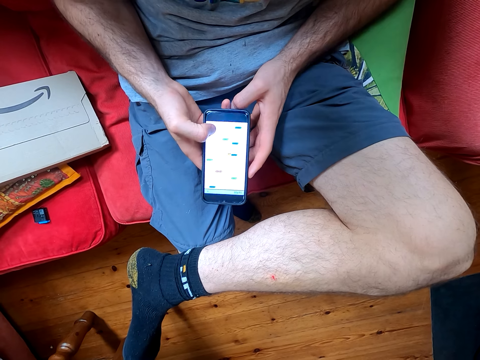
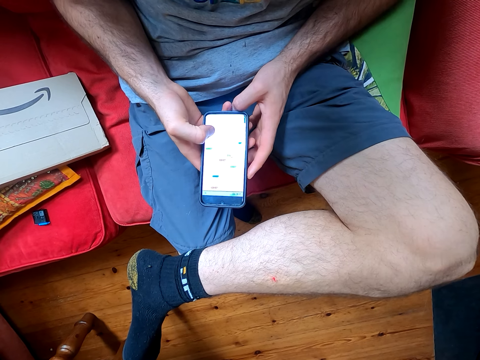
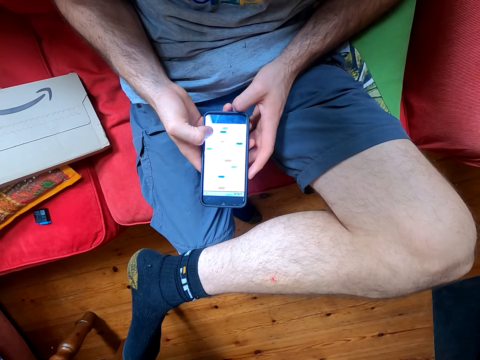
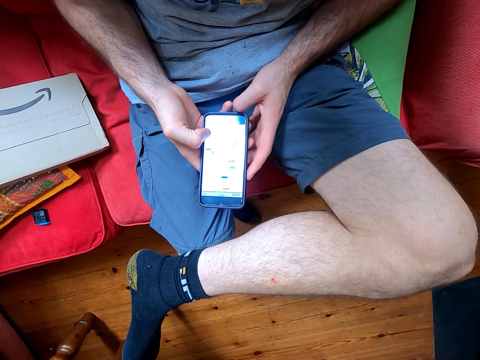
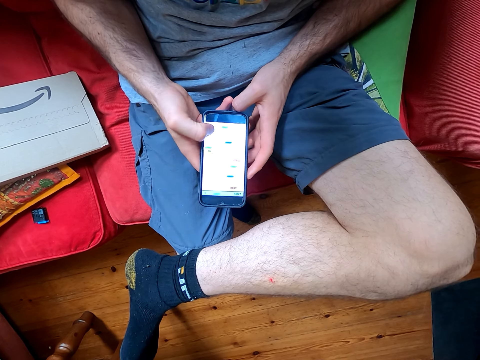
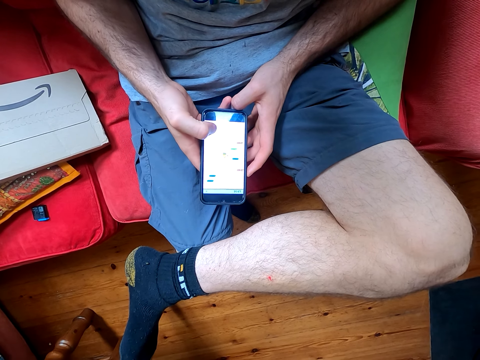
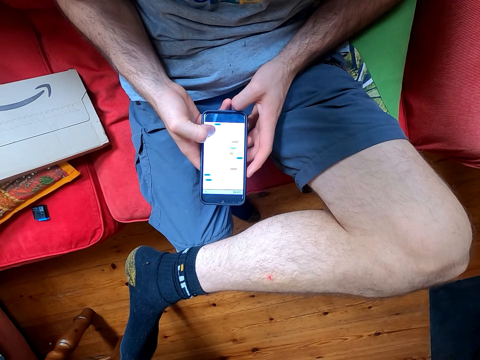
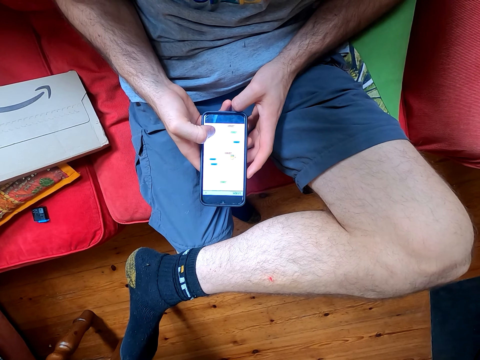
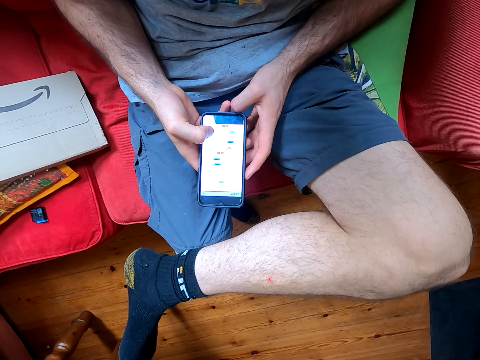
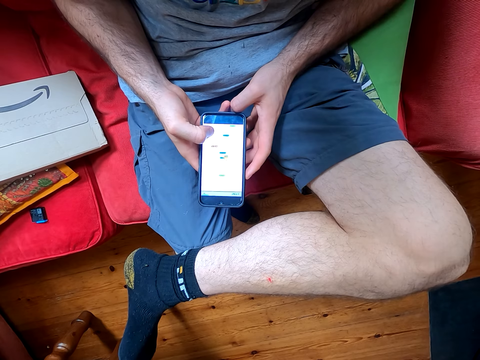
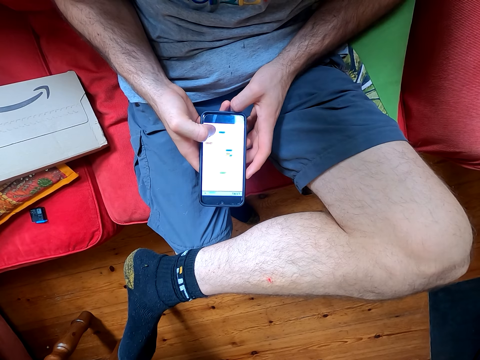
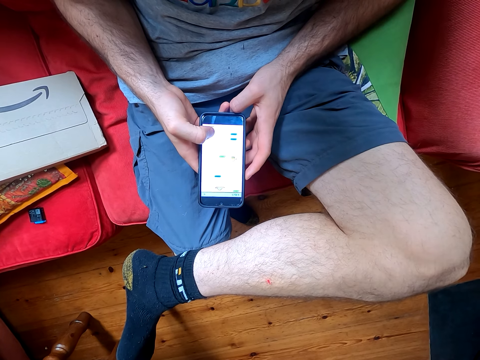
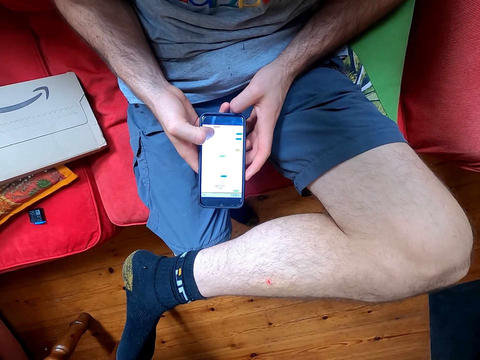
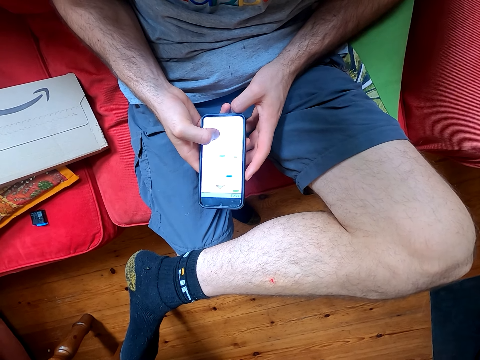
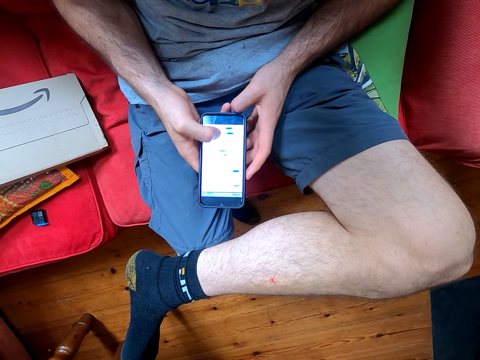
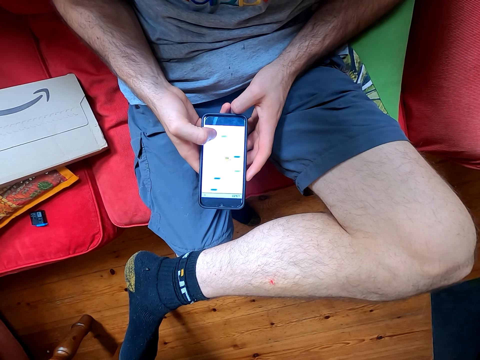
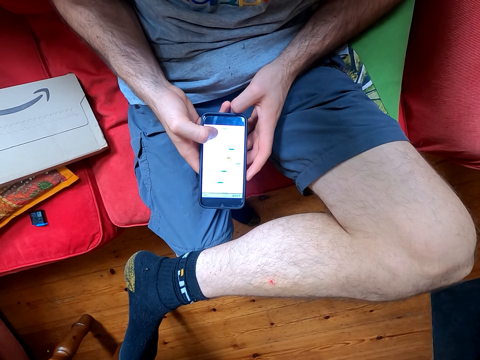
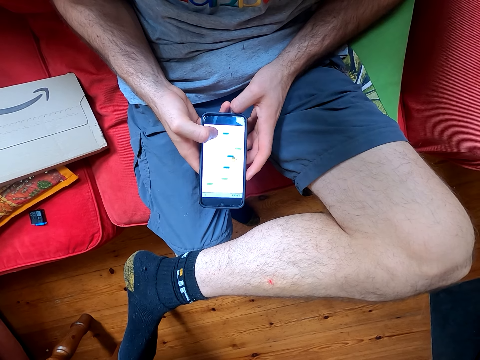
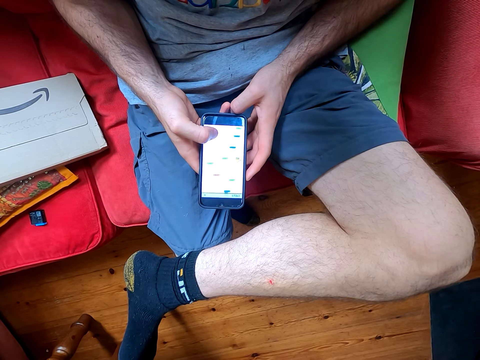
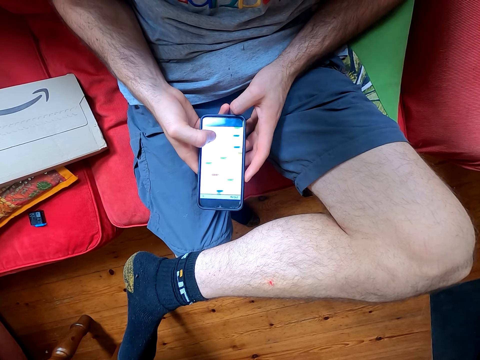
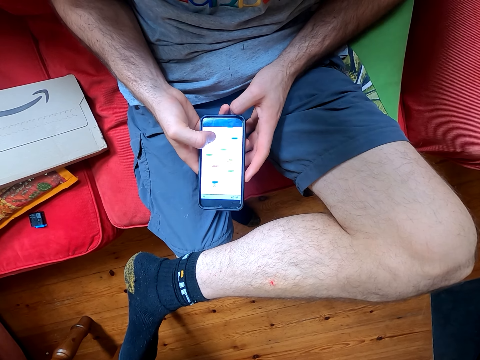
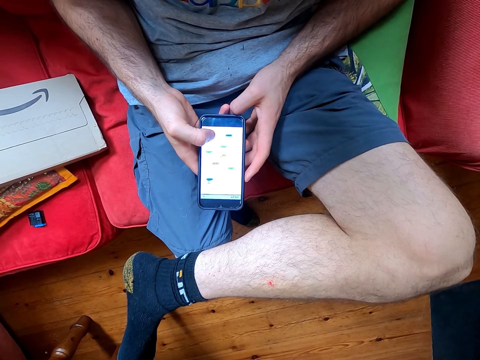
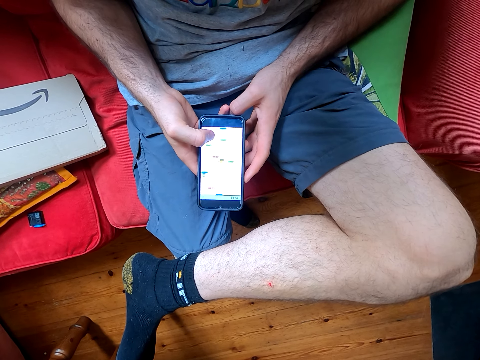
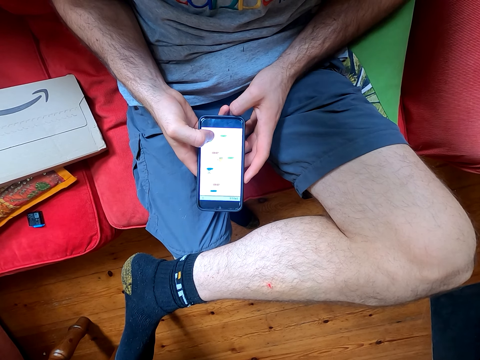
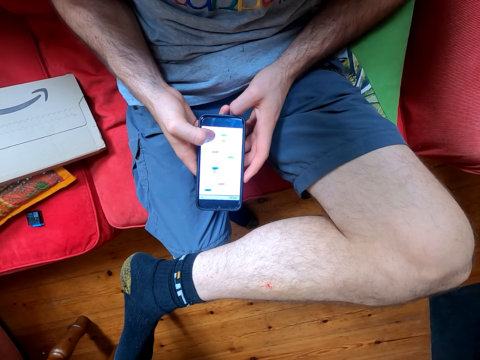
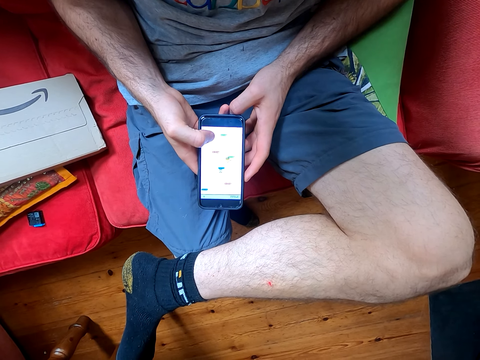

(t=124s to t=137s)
The camera wearer converses with a man. They play the game on his phone.

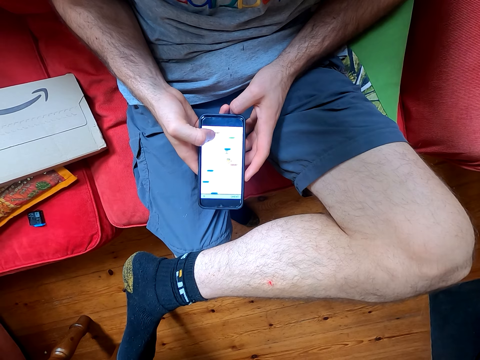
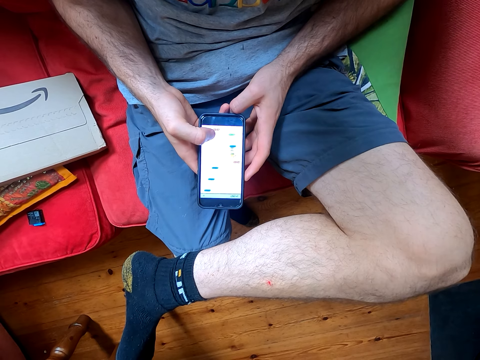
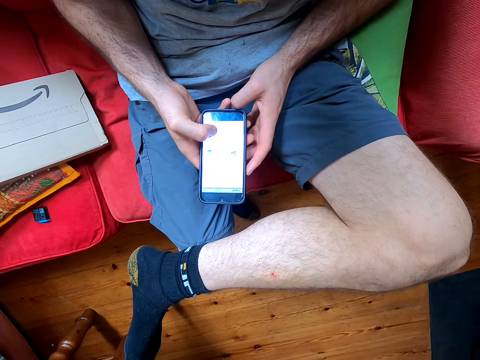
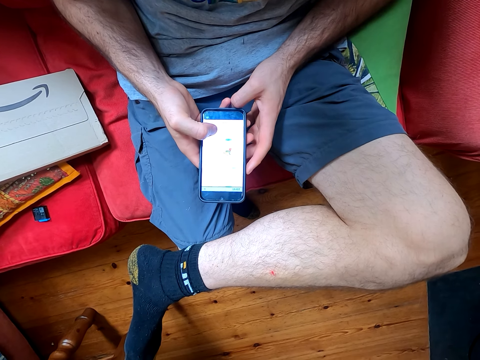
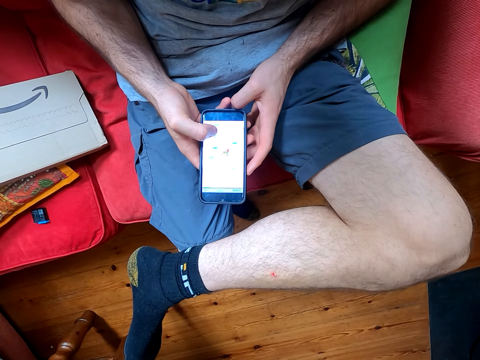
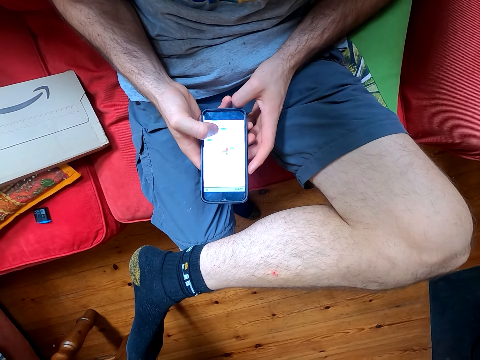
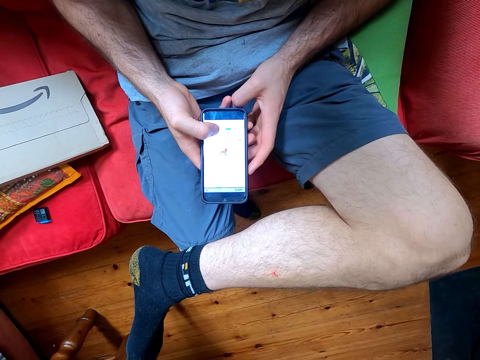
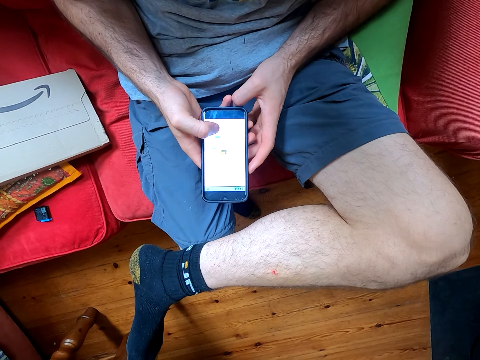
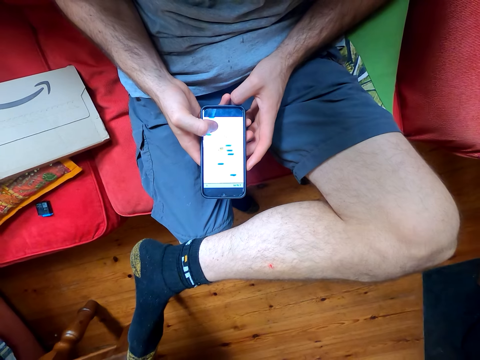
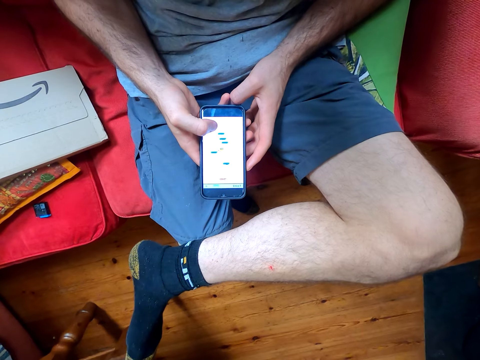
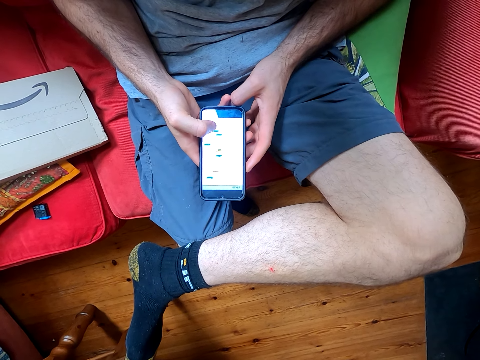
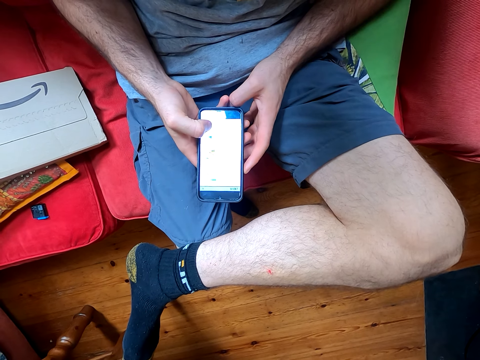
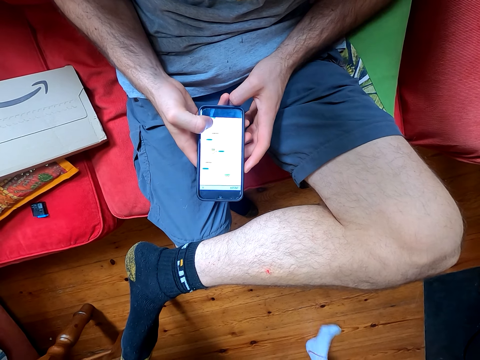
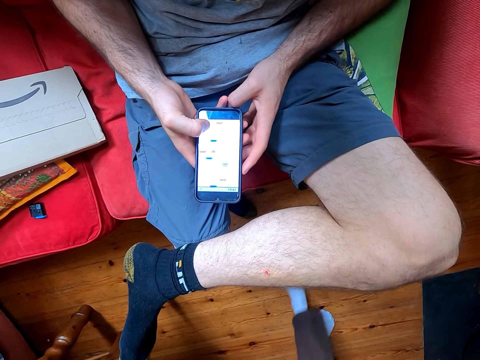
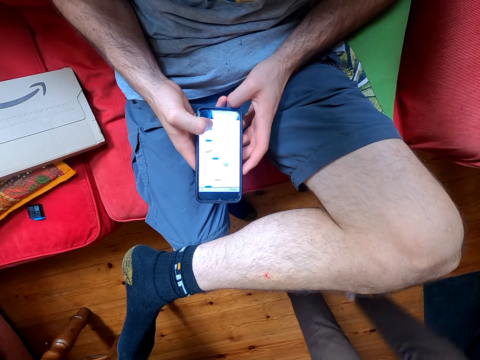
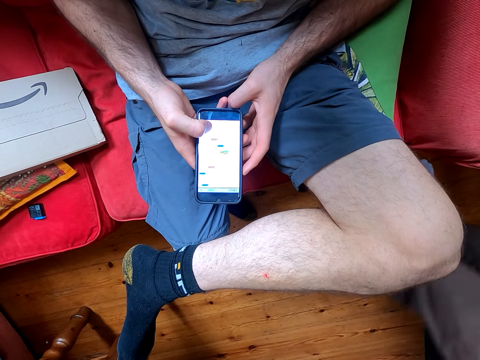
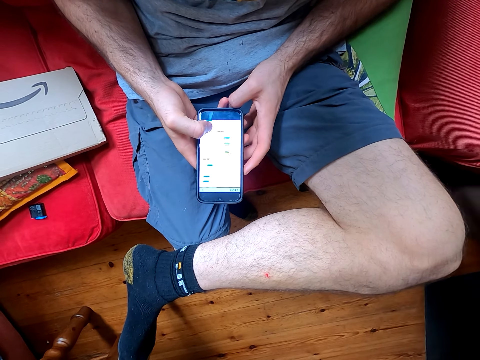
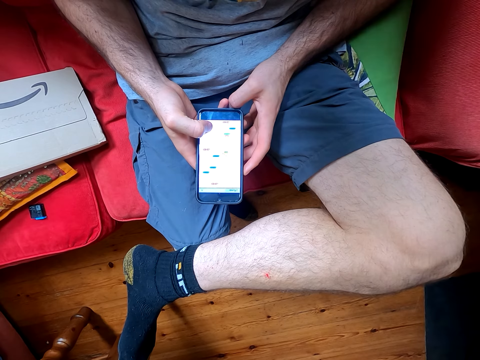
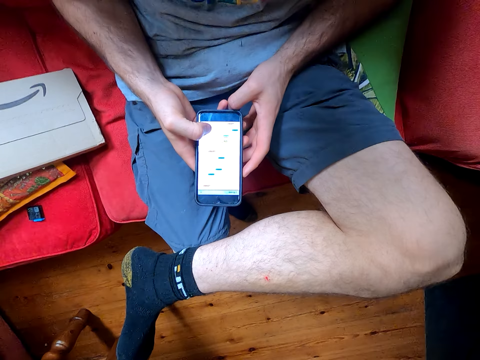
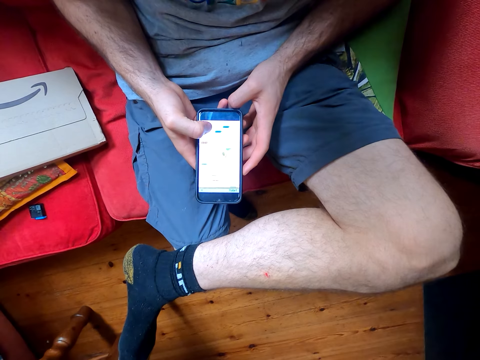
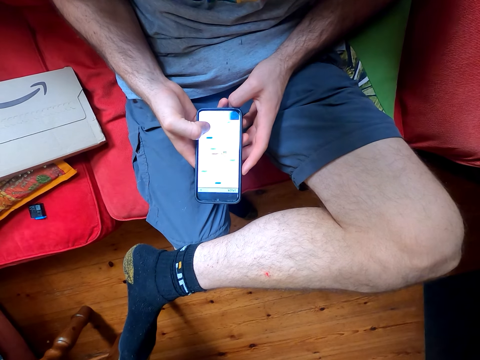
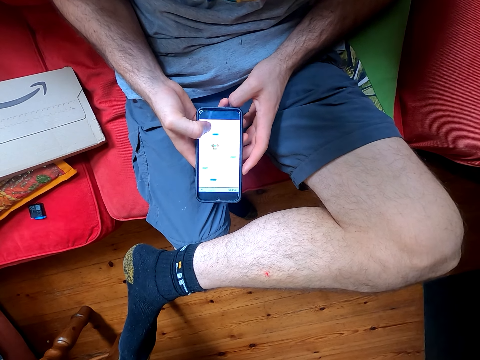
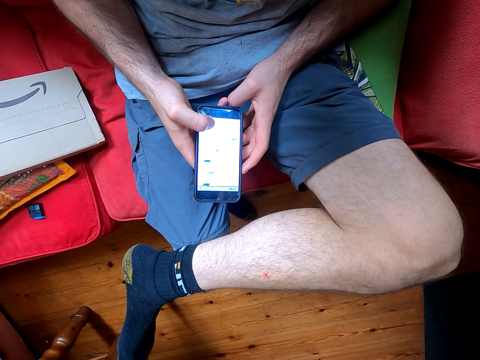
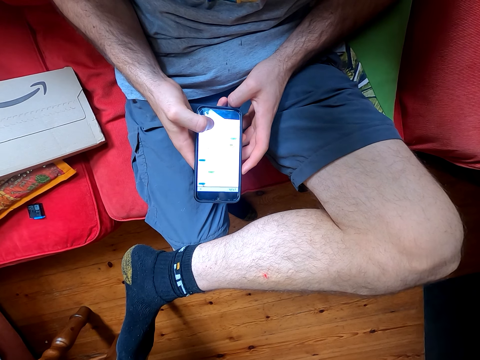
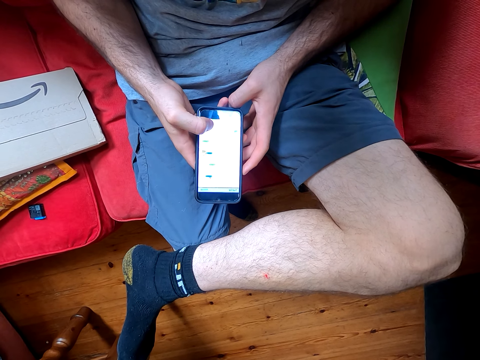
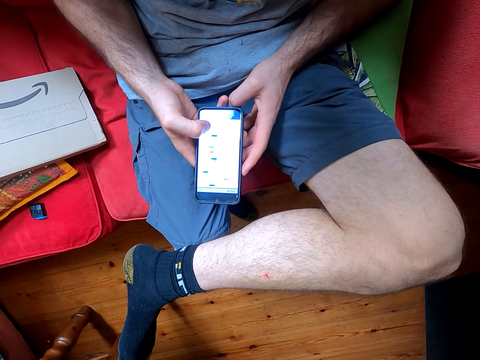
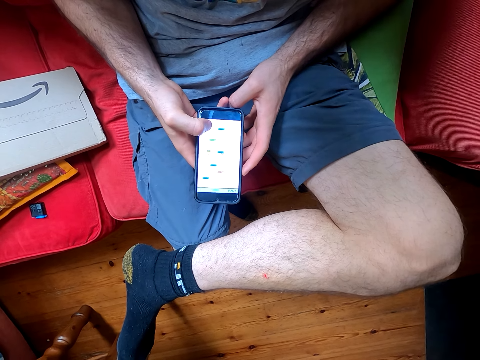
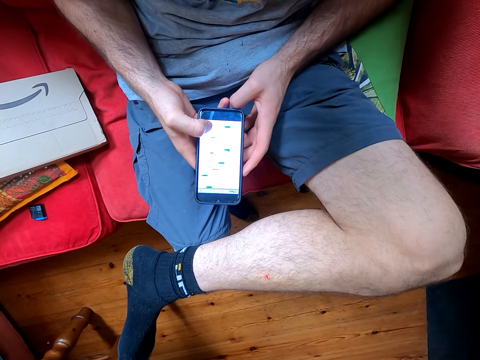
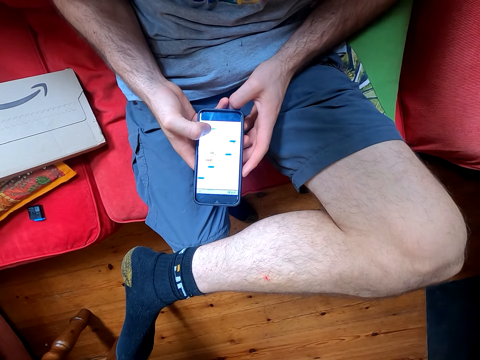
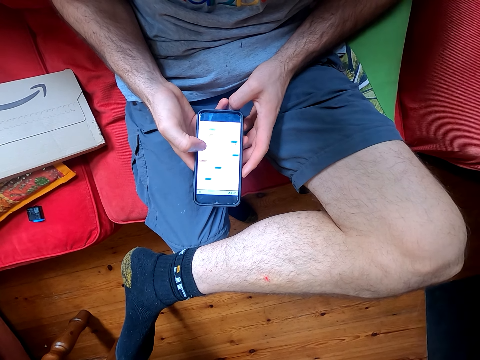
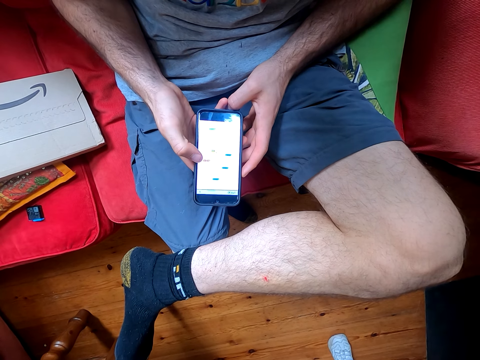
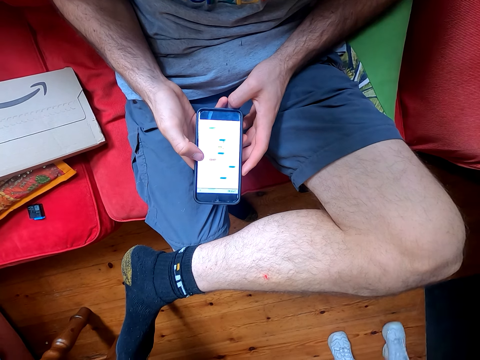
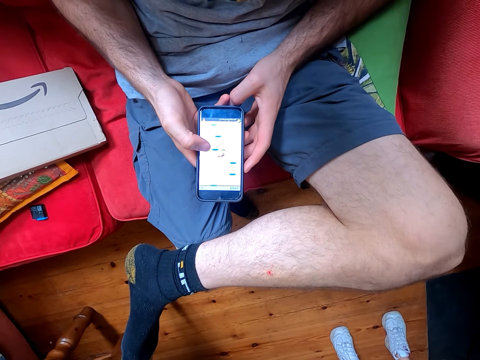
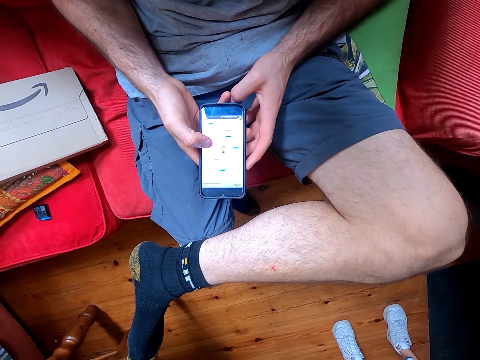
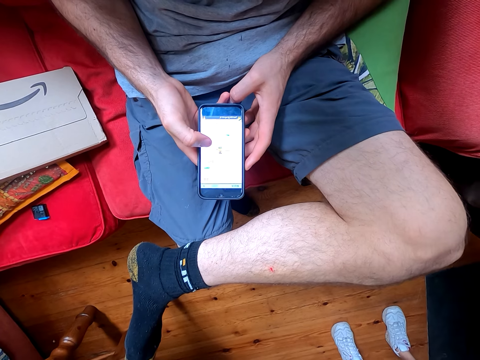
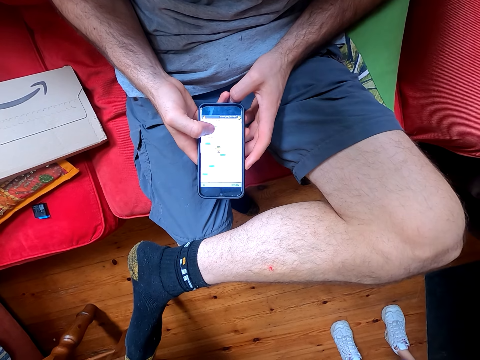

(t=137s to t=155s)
The camera wearer converses with a man. They play the game on his phone. They converse with the man. They play the game on his phone. They converse with the man.
